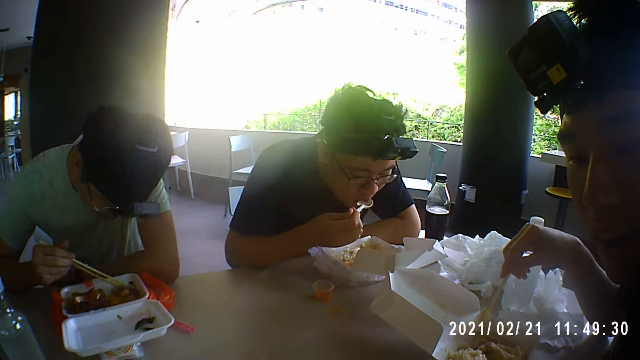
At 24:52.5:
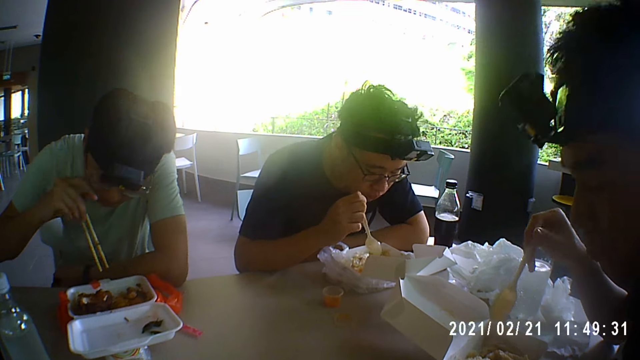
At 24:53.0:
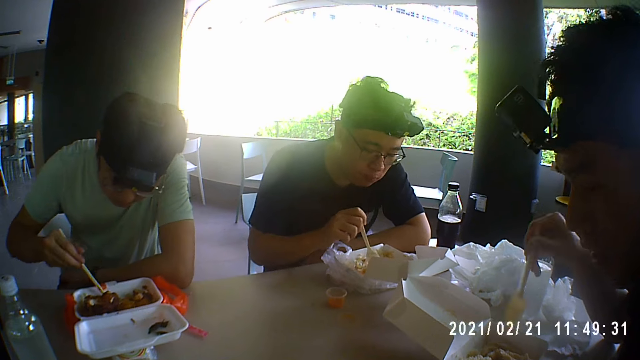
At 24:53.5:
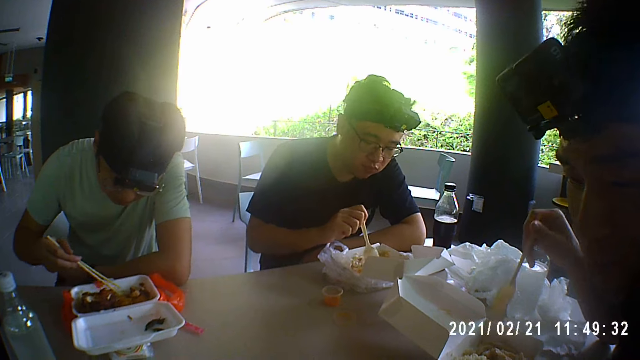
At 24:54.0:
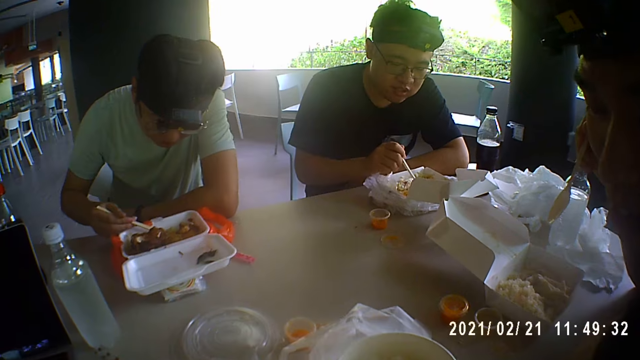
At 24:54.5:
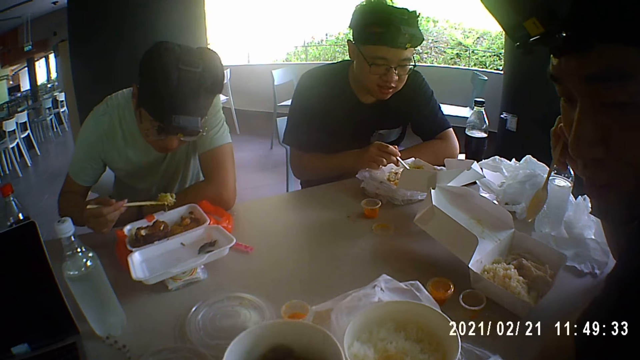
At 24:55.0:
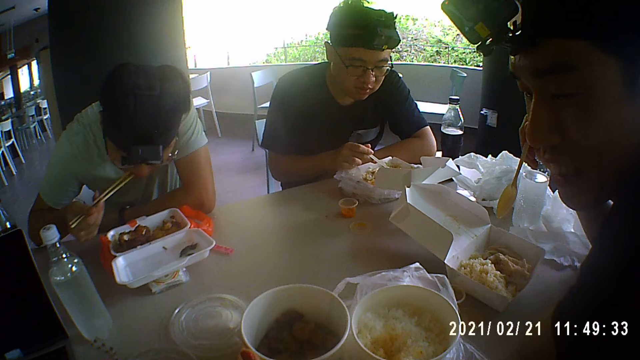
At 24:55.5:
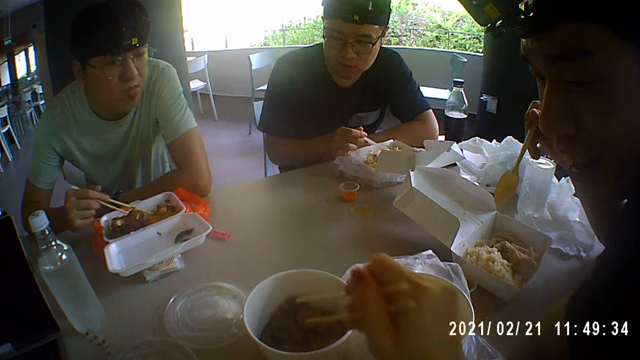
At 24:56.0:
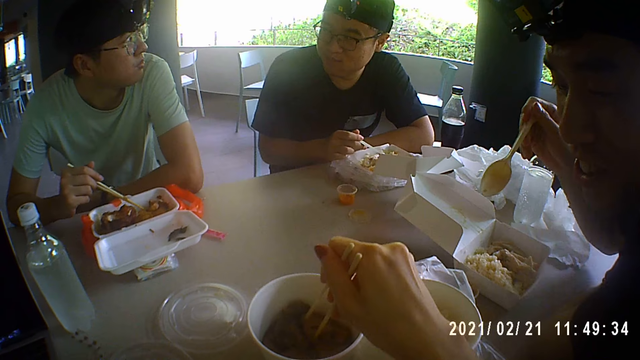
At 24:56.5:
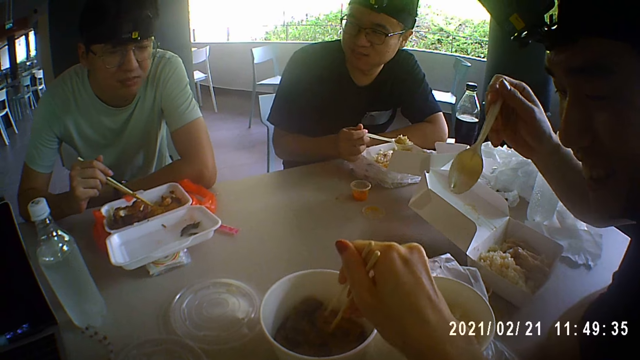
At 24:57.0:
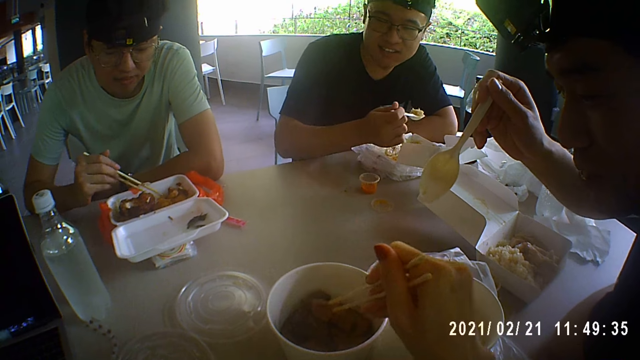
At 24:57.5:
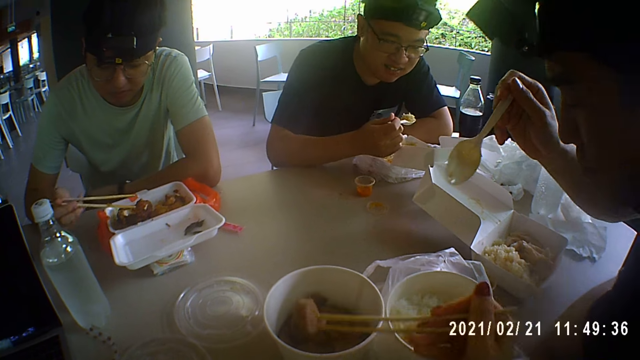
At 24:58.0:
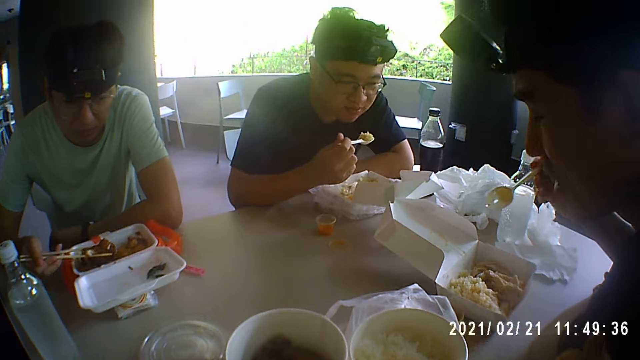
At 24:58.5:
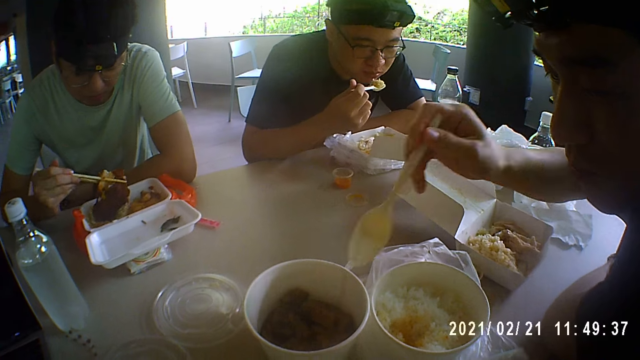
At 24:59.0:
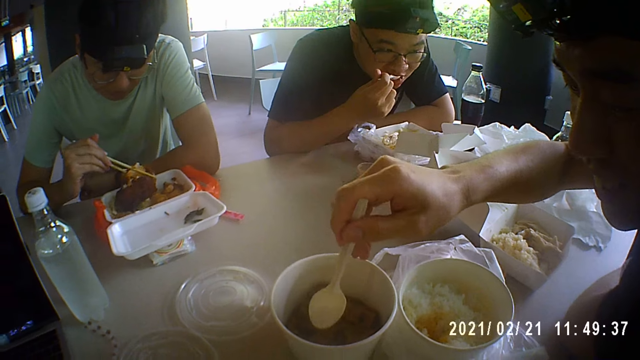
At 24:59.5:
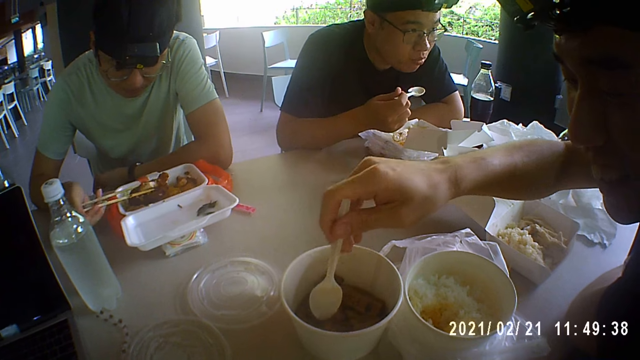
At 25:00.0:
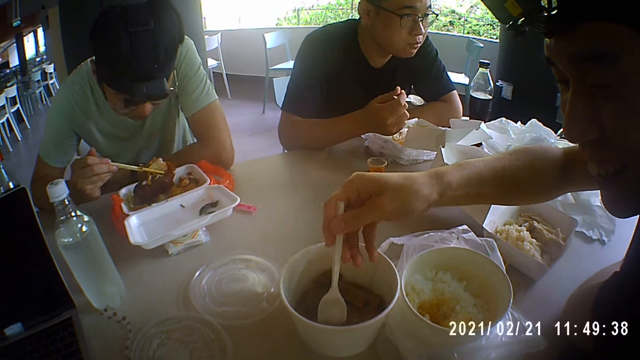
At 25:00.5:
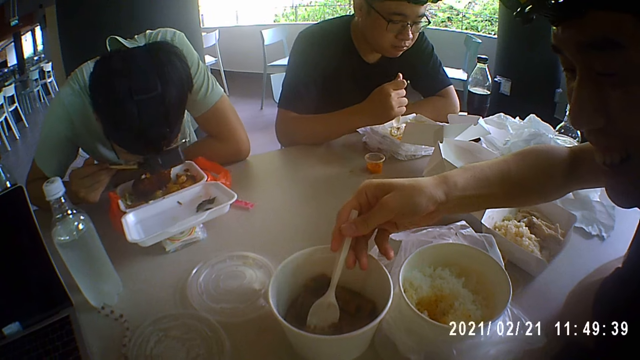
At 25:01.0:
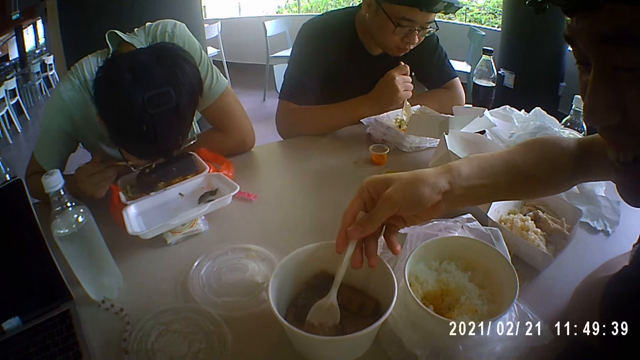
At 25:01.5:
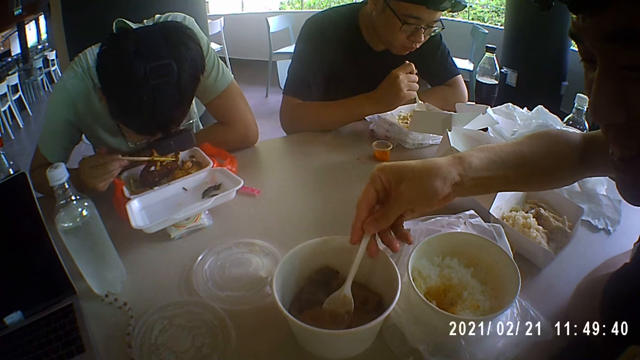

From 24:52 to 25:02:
The man drops the potato in the disposable container with the chopsticks in his right hand. The man touches his cheek with his right hand. Another man takes rice from the disposable container with the spoon in his right hand. The first man takes rice from the disposable container with the chopsticks in his right hand. The camera wearer adjusts the bowl of rice and the soup bowl on the table with her hands. The first man eats the rice with the chopsticks in his right hand. The camera wearer picks up a chicken from the soup bowl with the chopsticks in her right hand. The first man picks up the chicken in the disposable container with the chopsticks in his right hand. The second man eats the rice with the spoon in his right hand. A third man picks up the chicken from the soup bowl with the spoon in his right hand. The first man eats the chicken with the chopsticks in his right hand.

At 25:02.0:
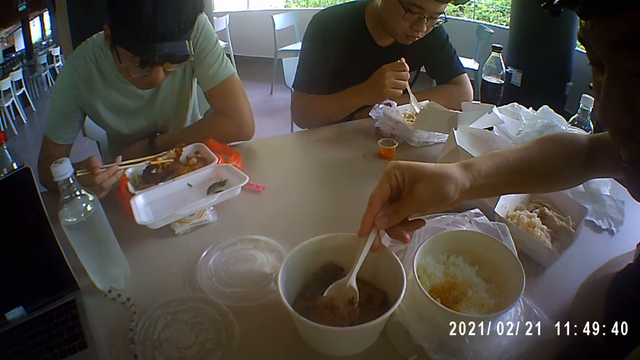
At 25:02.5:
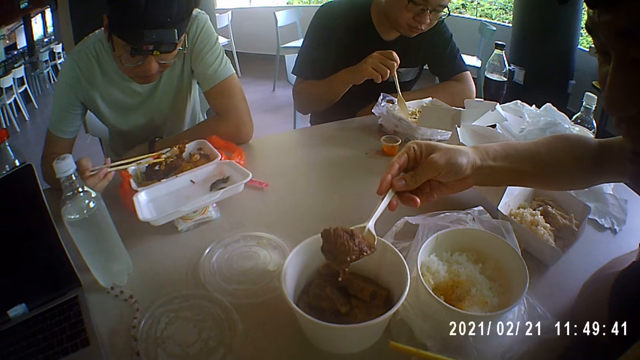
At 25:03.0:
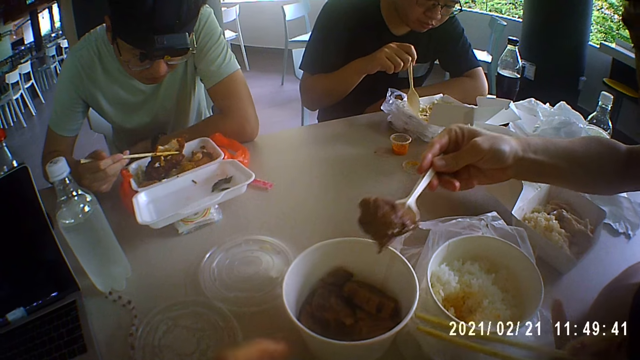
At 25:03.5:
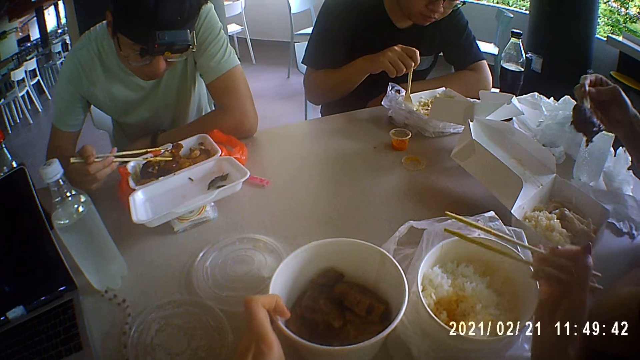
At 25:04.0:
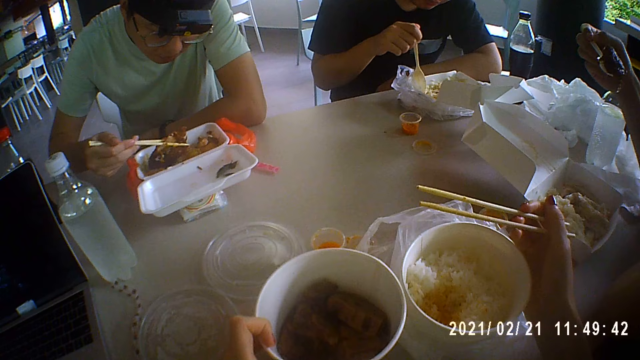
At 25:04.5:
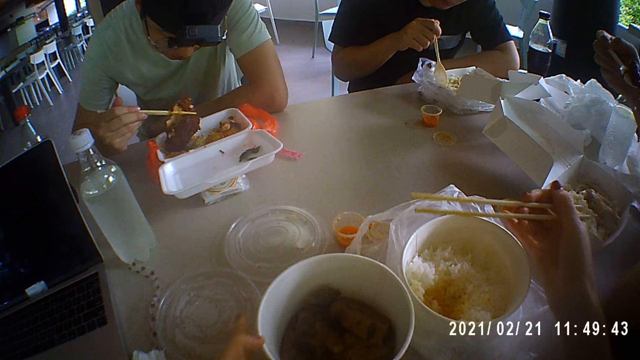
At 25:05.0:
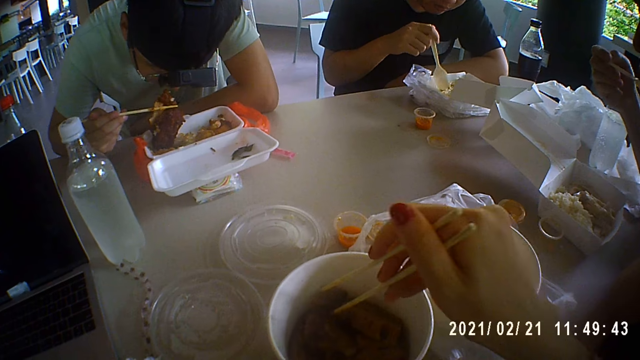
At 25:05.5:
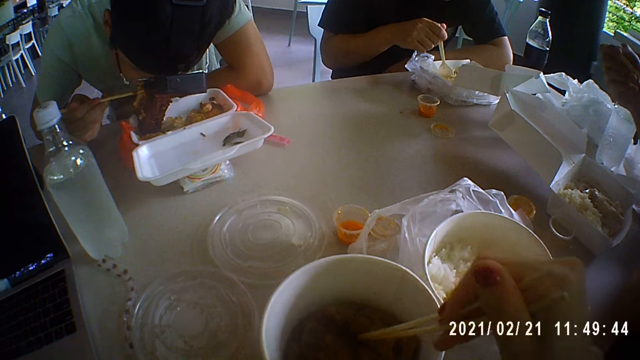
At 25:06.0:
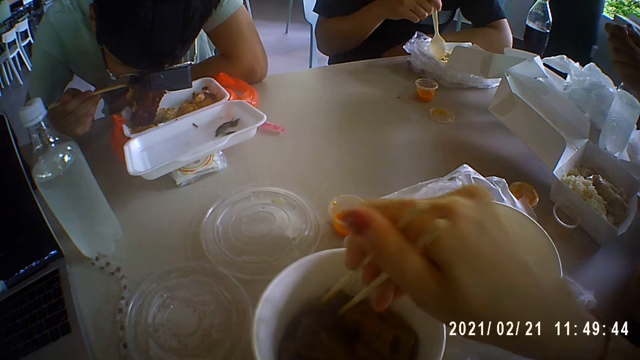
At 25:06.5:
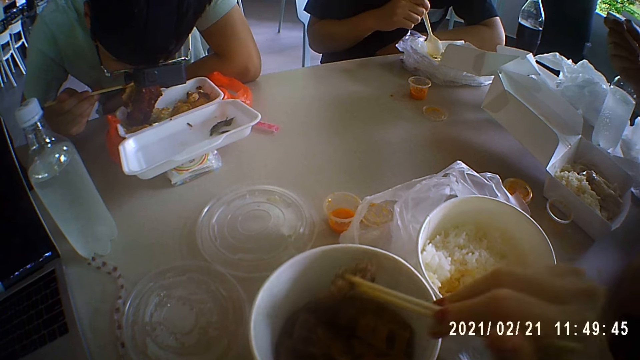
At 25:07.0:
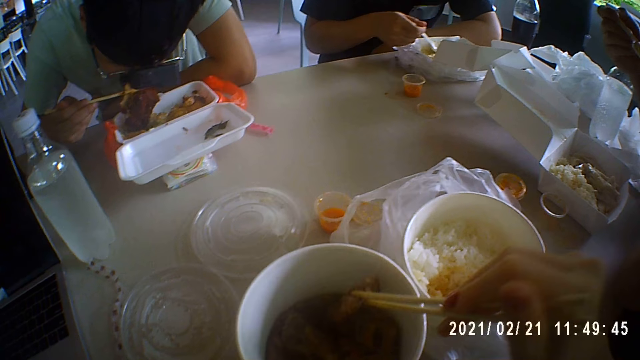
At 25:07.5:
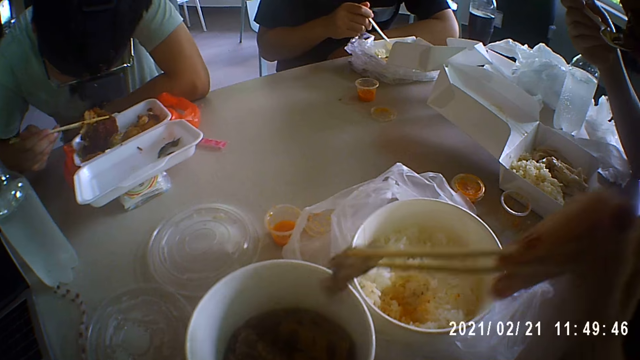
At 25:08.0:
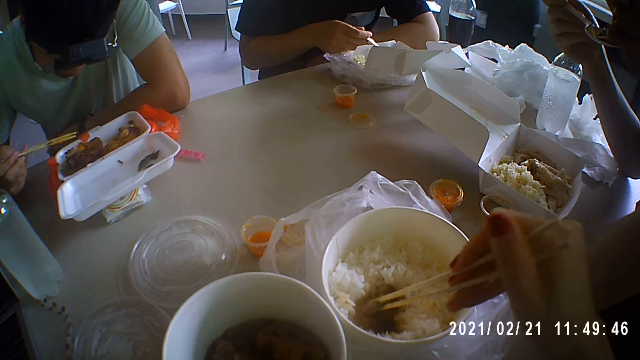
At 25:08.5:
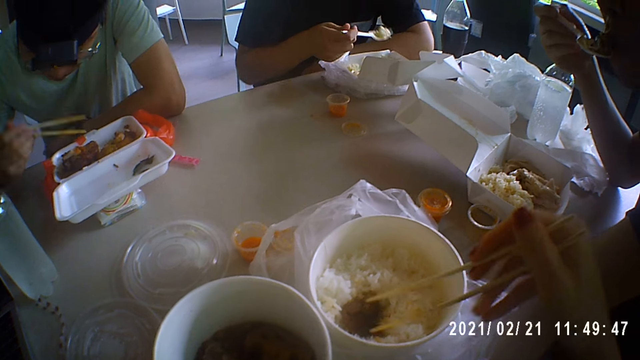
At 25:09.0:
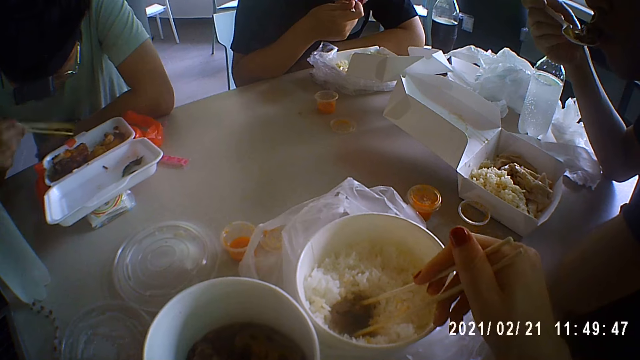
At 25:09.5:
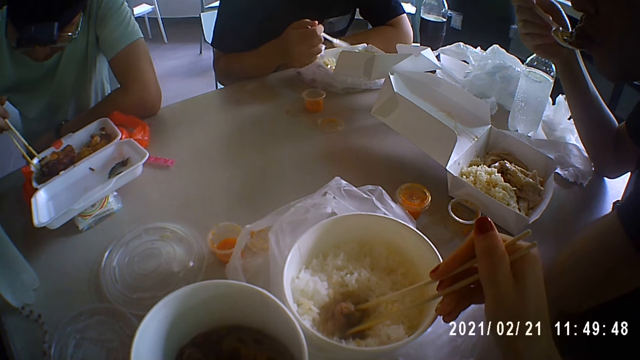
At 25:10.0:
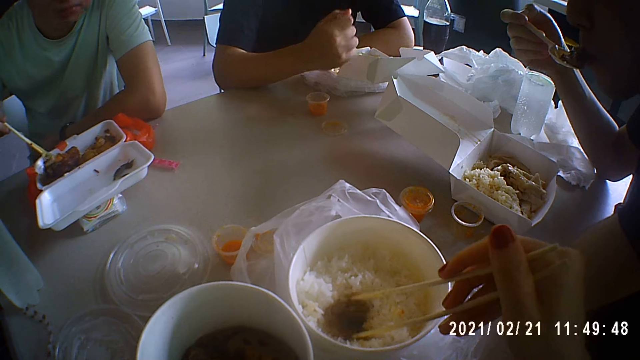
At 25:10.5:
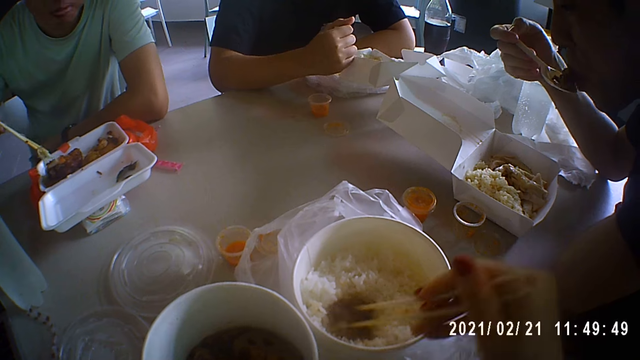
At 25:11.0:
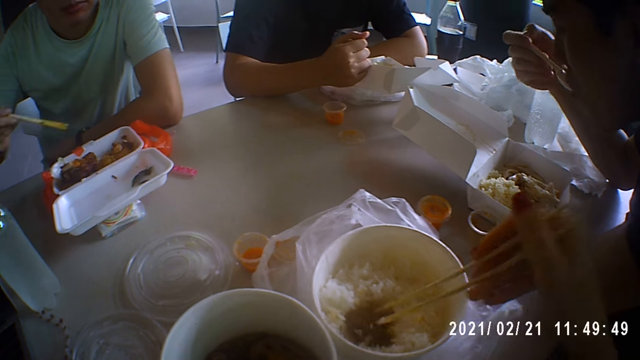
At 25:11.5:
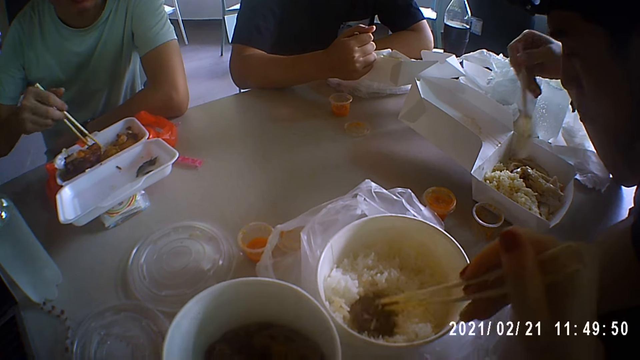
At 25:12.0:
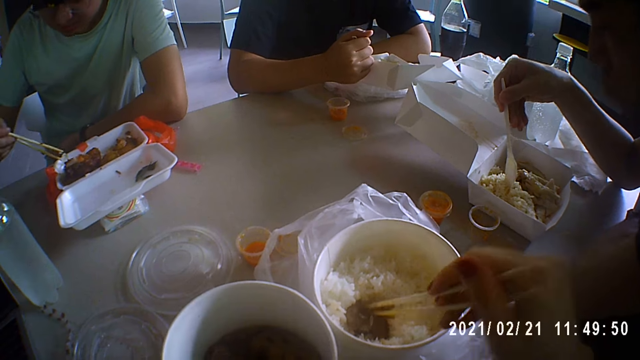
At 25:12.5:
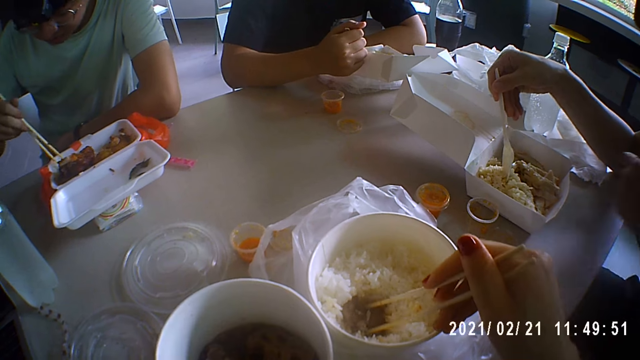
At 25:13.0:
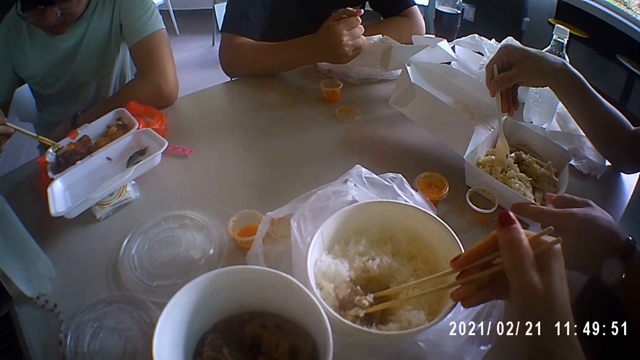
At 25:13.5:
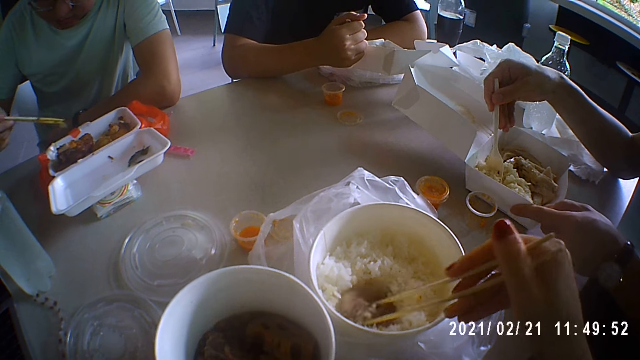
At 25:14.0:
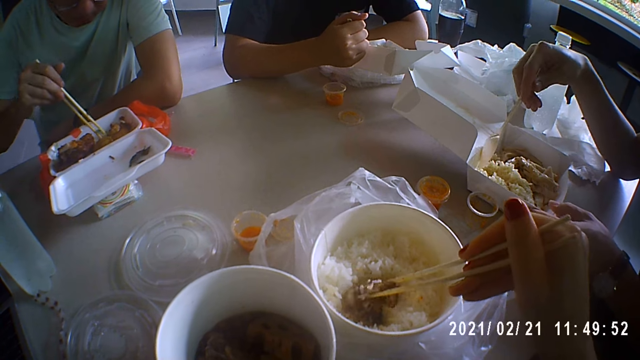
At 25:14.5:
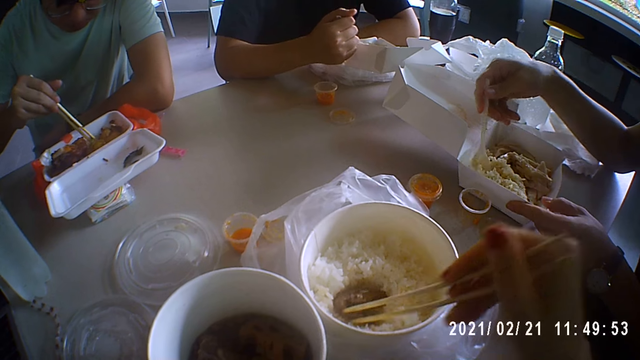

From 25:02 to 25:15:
The man picks up the chicken in the disposable container with the chopsticks in his right hand. The camera wearer adjusts the bowl of rice and the soup bowl on the table with her hands. Another man eats the chicken with the spoon in his right hand. The first man eats the chicken. The camera wearer eats food. She picks up the chicken from the soup bowl with the chopsticks in her right hand. A third man takes rice from the disposable container with the spoon in his right hand. The first man drops the chicken in the disposable container with the chopsticks in his right hand. The camera wearer dips the chicken in the bowl of rice with the chopsticks in her right hand. The first man licks the chopstick in his right hand. The third man eats the rice with the spoon in his right hand. The camera wearer turns the chicken in the bowl of rice with the chopsticks in her right hand. The first man touches an onion in the disposable container with the chopsticks in his right hand. The first man picks up the onion with the chopsticks in his right hand. The second man touches the disposable container with his left hand and takes rice from the disposable container with the spoon in his right hand. The first man drops the onion on potatoes in the disposable container with the chopsticks in his right hand.
